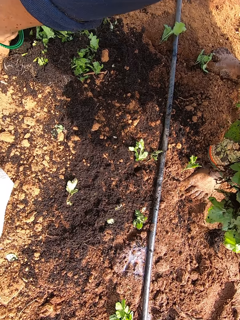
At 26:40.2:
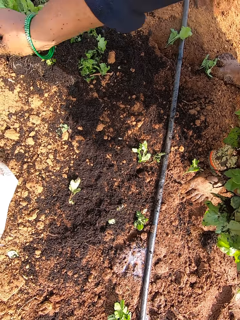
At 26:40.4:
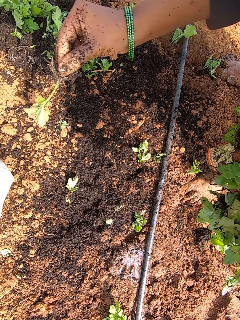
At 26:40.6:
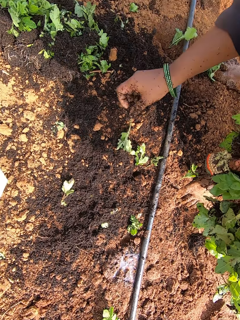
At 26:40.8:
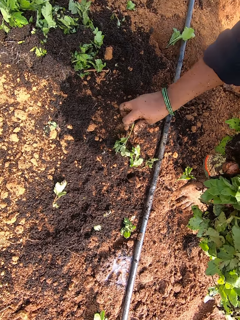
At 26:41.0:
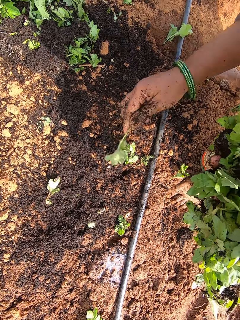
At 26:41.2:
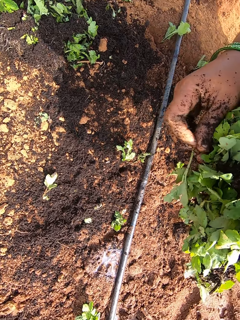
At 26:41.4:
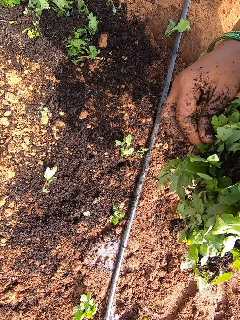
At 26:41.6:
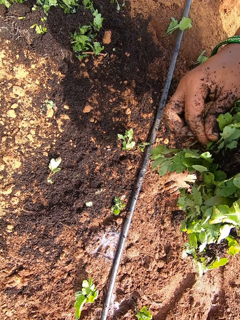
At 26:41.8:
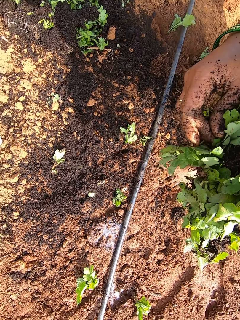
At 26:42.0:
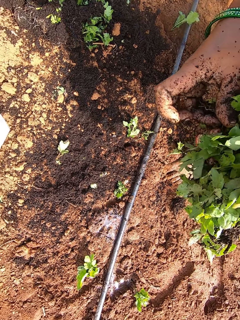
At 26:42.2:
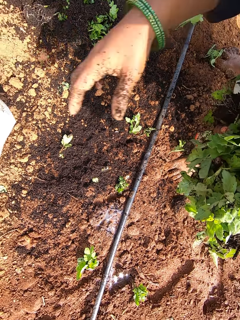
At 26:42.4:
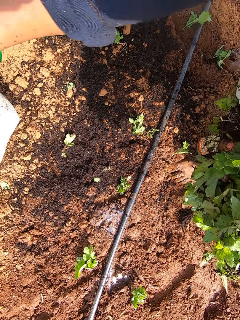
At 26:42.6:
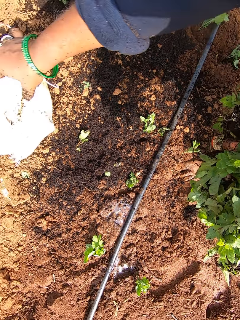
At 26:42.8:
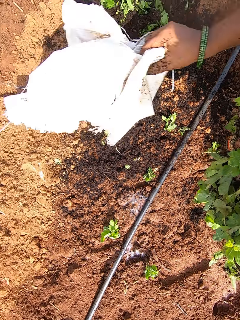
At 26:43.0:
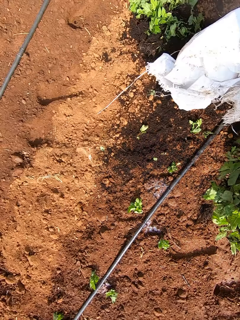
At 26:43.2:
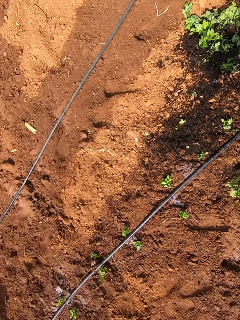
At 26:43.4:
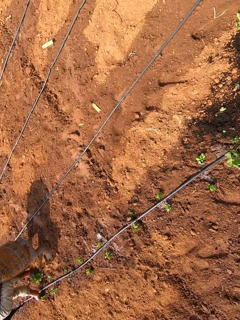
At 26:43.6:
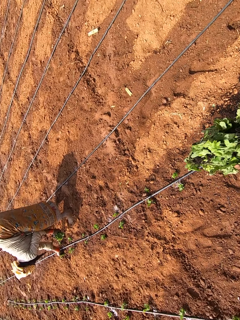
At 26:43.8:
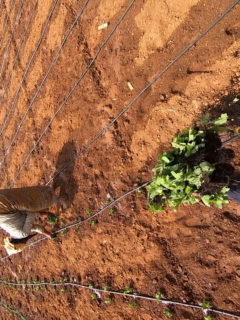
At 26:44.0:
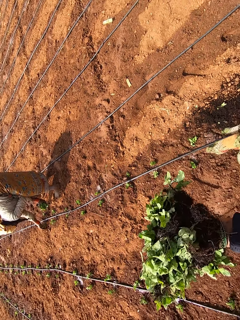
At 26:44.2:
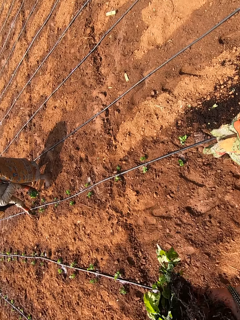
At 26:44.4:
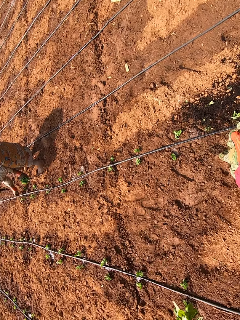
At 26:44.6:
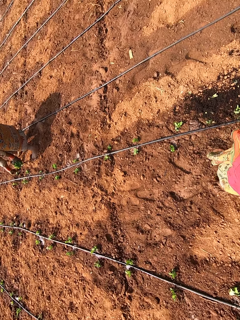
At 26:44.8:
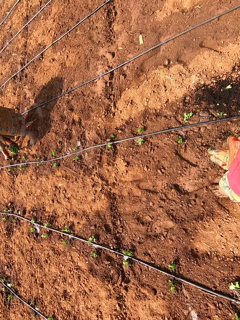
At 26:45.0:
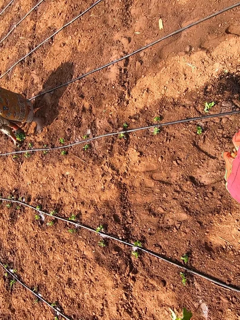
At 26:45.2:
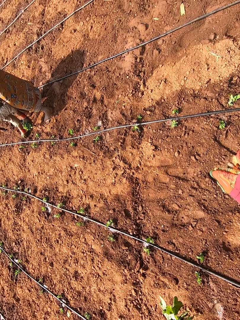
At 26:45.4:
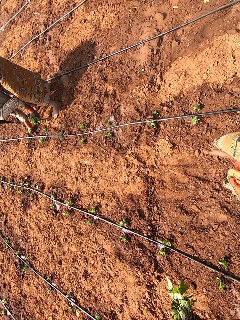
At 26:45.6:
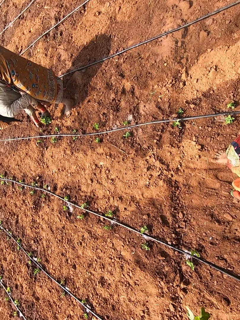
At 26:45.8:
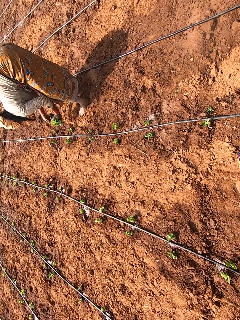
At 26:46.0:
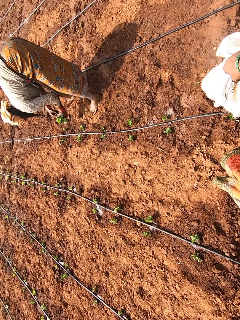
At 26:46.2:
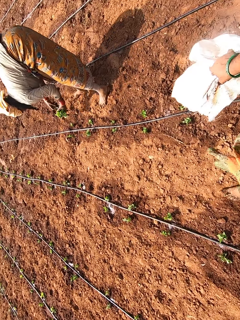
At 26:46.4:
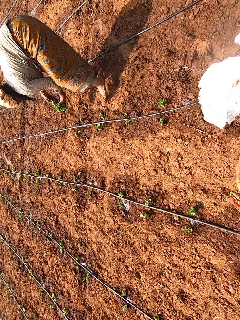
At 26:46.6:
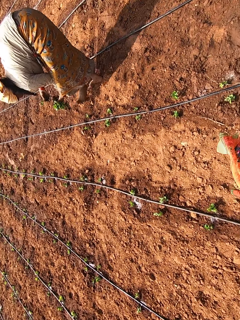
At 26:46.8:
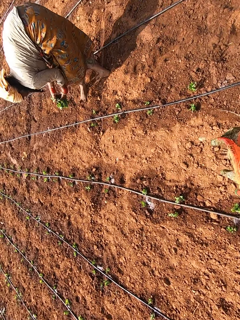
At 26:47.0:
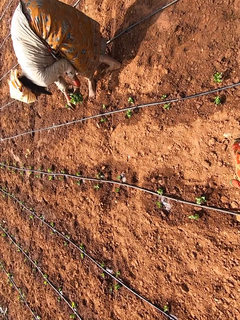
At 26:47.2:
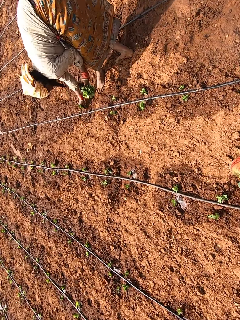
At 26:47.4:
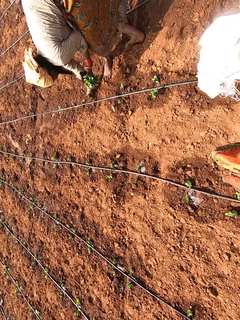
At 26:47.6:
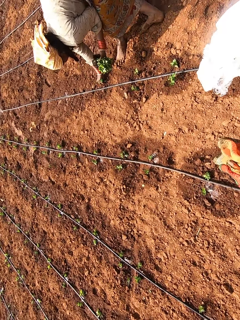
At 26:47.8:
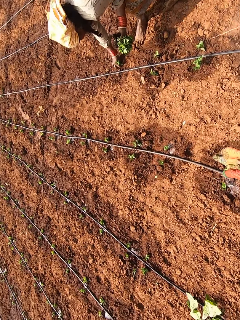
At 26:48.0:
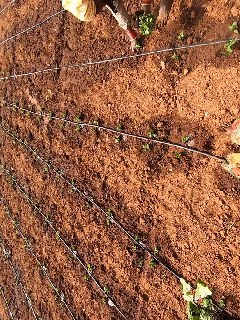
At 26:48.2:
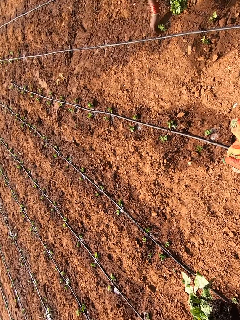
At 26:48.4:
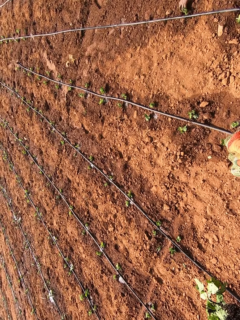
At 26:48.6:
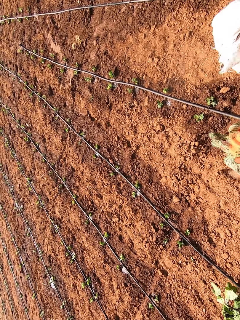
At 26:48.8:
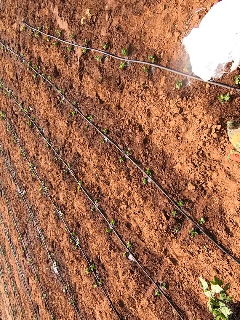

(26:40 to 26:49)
The camera wearer joins the seedlings in her right hand with the seedlings in her left hand. She picks a sack bag with her right hand. She walks.

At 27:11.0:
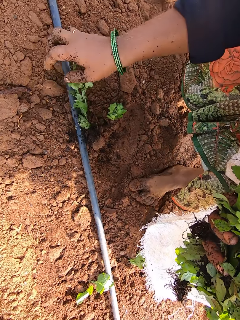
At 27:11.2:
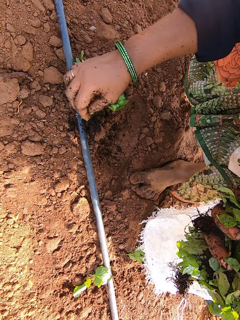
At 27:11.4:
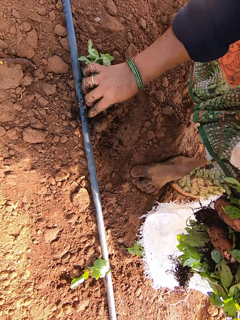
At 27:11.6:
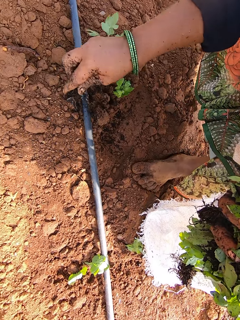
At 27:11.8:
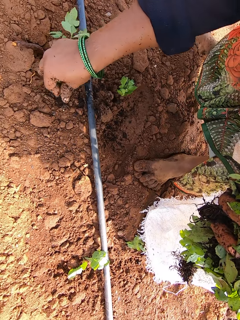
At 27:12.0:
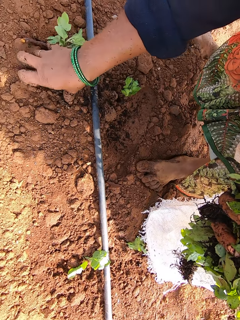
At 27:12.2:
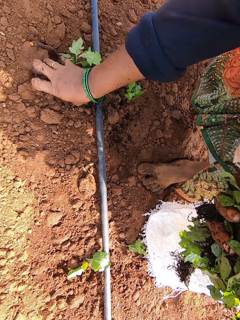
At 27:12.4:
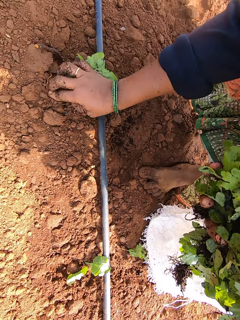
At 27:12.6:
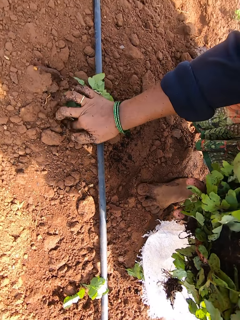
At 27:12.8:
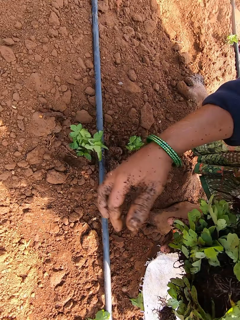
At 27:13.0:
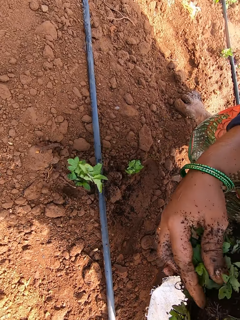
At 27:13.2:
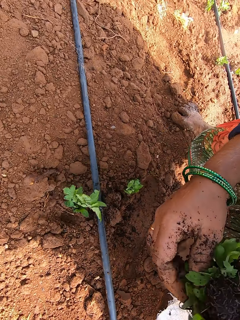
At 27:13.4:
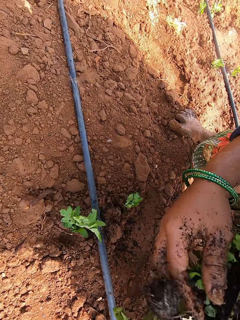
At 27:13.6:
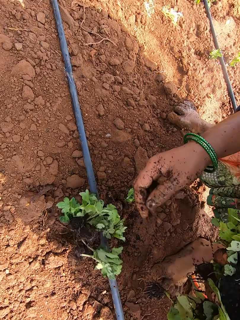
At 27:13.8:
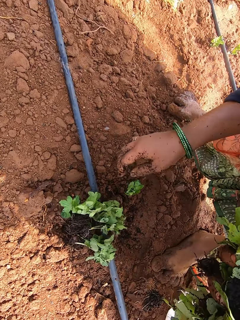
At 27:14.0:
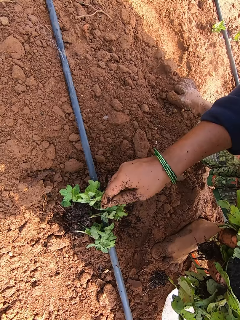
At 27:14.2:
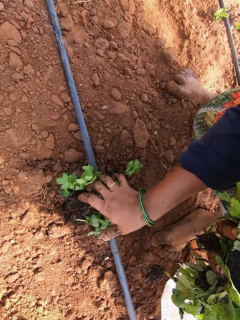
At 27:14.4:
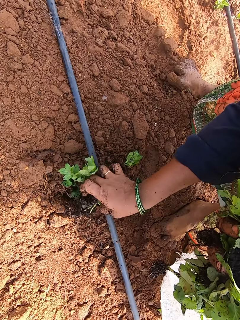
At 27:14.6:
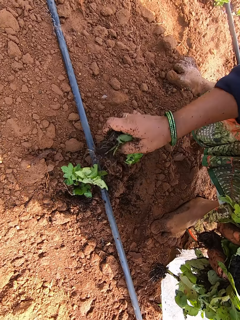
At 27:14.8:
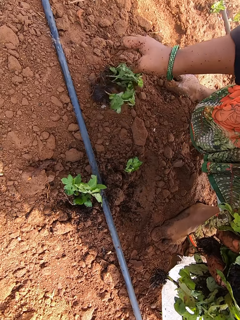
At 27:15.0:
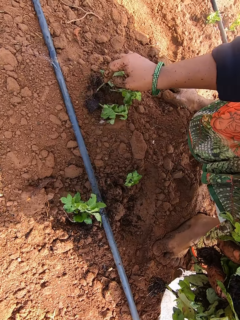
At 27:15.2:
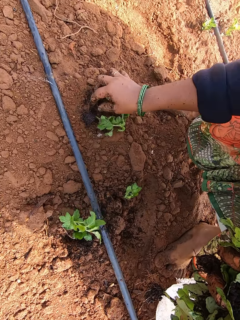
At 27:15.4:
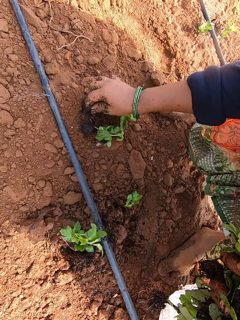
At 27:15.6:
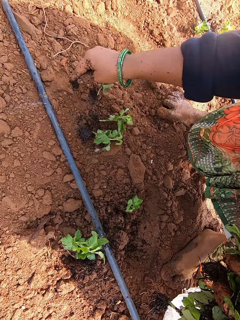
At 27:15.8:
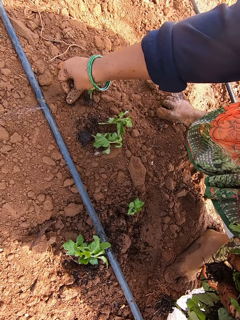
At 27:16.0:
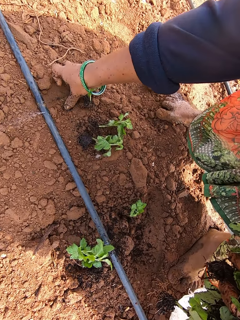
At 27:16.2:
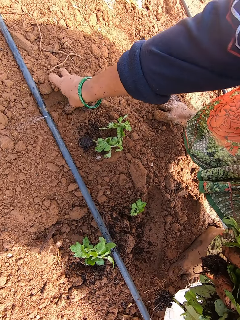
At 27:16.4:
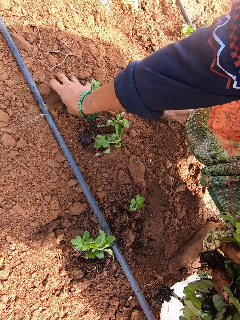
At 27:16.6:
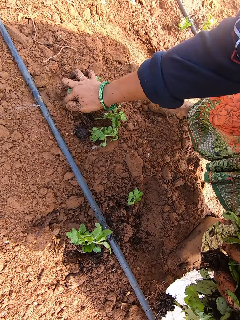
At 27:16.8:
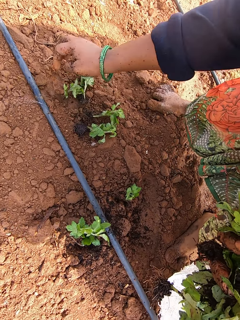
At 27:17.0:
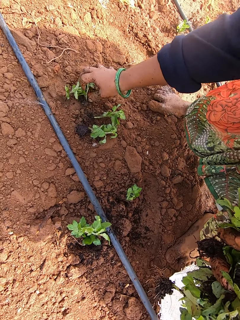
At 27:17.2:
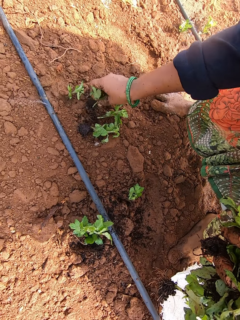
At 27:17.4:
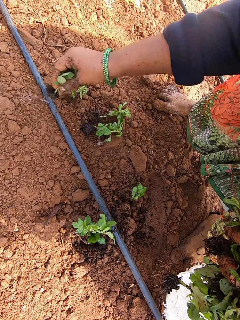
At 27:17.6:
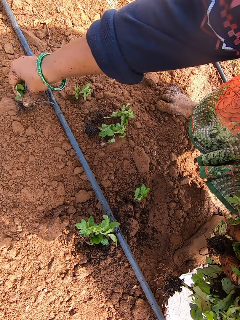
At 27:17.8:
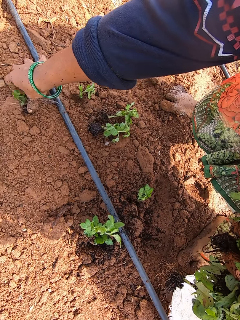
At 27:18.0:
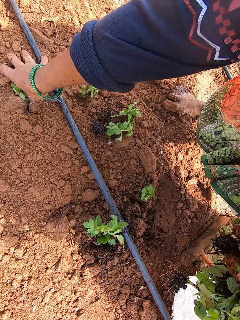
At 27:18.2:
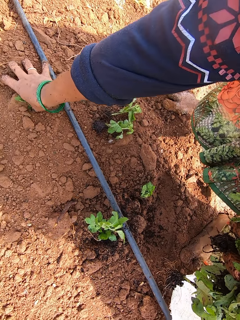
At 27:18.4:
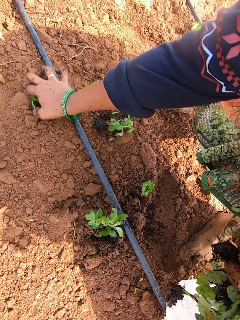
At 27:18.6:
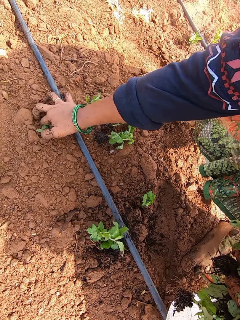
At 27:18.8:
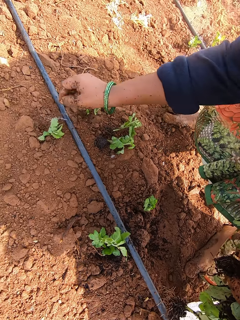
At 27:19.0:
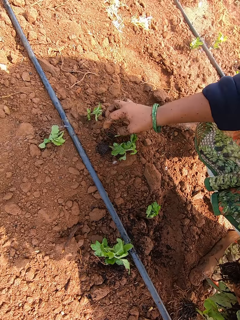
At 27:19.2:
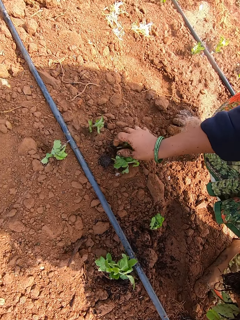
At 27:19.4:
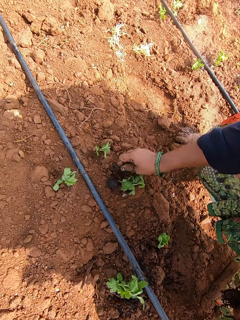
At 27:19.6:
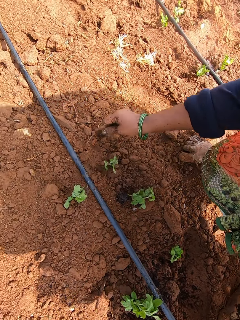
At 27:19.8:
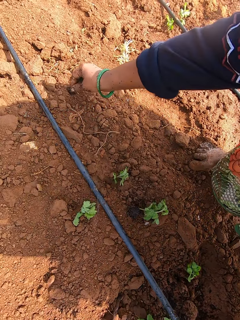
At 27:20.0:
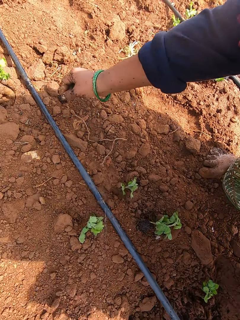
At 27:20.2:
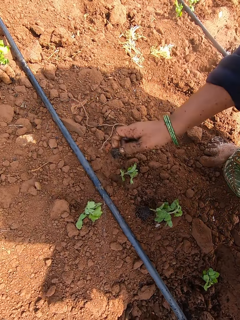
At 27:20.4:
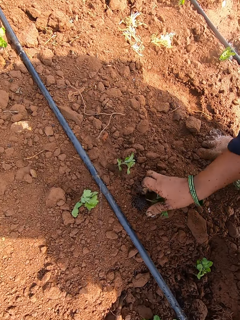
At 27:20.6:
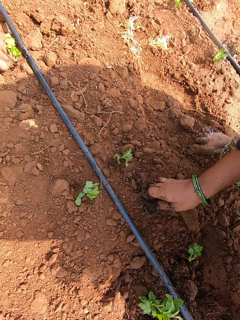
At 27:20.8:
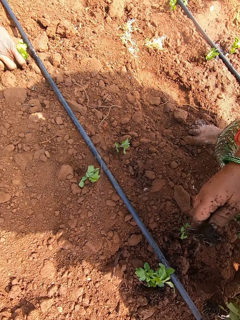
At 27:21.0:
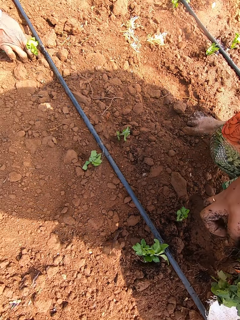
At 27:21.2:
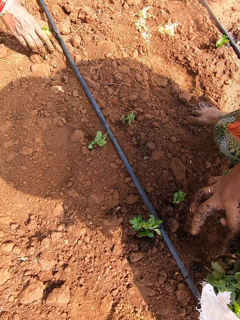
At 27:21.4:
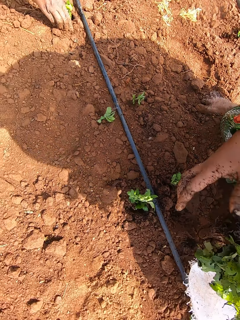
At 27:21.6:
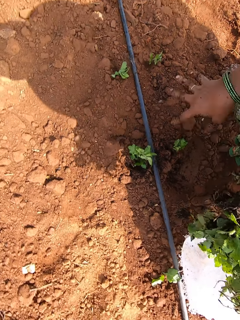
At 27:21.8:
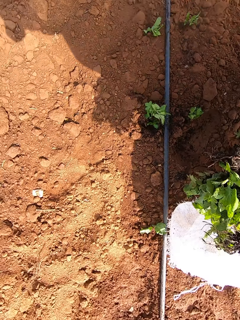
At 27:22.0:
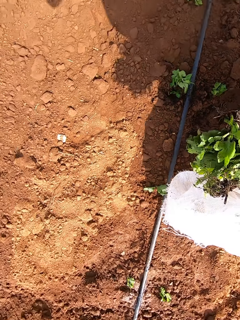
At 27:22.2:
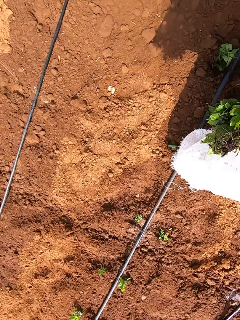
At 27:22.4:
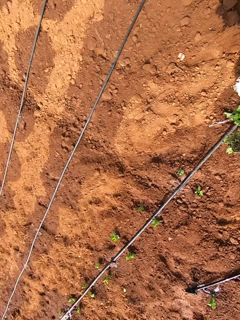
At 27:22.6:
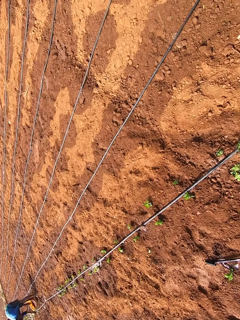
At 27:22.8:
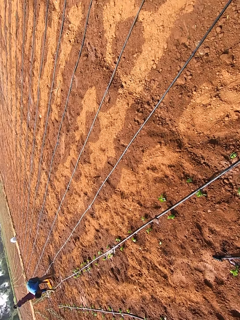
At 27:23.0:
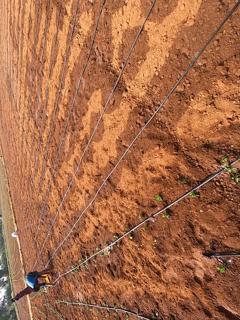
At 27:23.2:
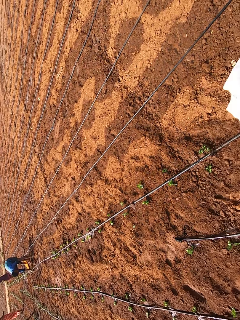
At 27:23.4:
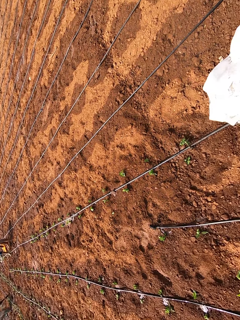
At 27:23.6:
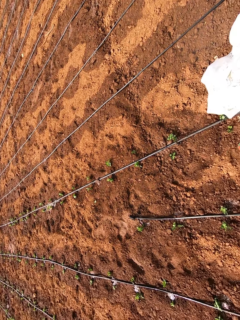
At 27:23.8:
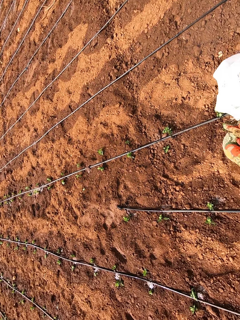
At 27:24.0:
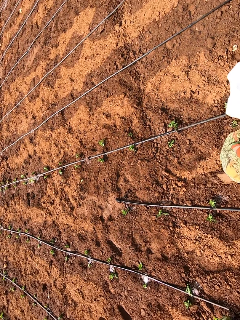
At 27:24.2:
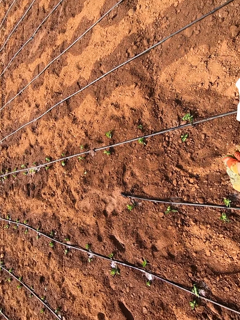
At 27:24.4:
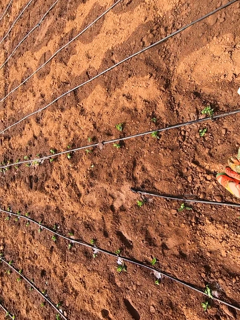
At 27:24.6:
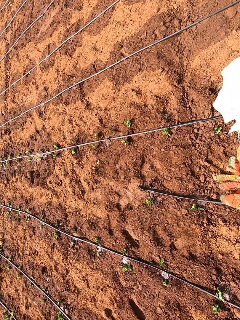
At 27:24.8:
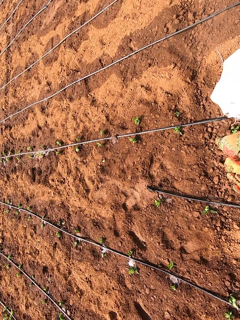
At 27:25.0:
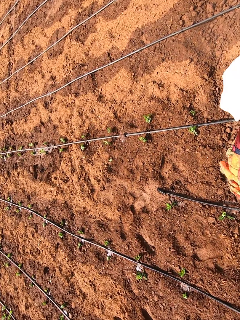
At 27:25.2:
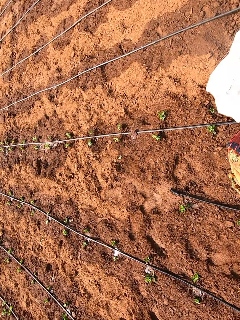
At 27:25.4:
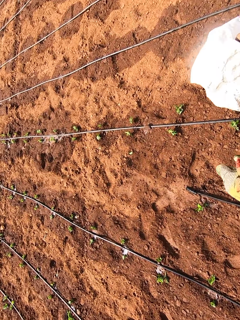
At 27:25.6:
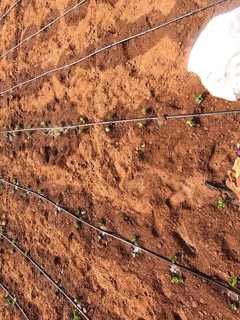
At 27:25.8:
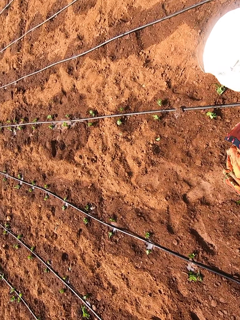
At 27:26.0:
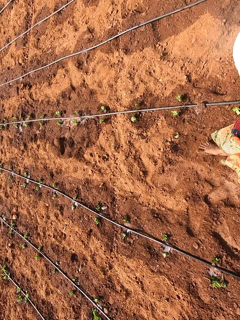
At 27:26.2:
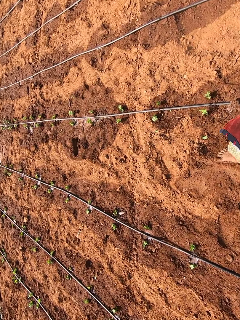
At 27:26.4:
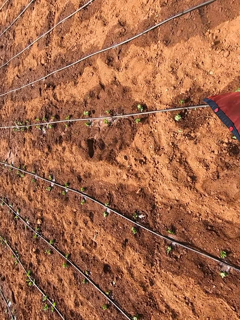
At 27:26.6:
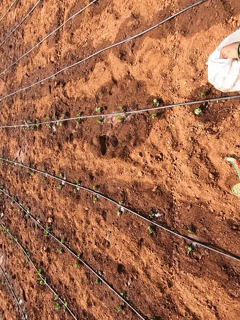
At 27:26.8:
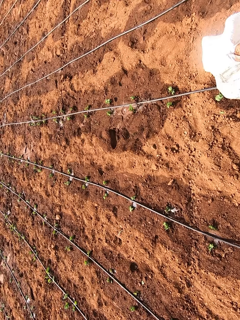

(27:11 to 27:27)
The camera wearer picks a seedling from a hose on the ground with her right hand. She plants the seedling on the field with her right hand. She picks a seedling from her left hand with her right hand. She moves some seedlings on the ground with her right hand. She picks a seedling from the ground with her right hand. She interacts with a woman. She plants the seedling on the ground with her right hand. She picks a seedling from the ground with her right hand. She plants the seedling on the ground with her right hand. She picks a seedling from the ground with her right hand. The woman holds a seedling with her right hand. The camera wearer plants a plant. The woman plants the seedling on the ground with her right hand. The camera wearer picks the seedlings from the ground with her right hand. She passes the seedlings from her right hand to her left hand. She picks a sack from the ground with her right hand. She walks in the farm.
